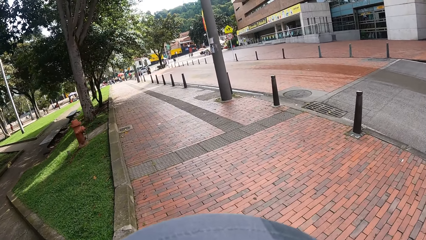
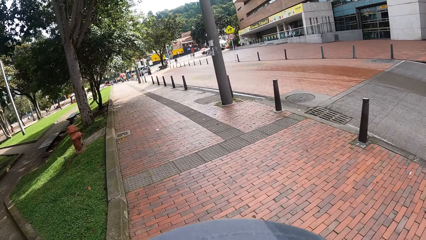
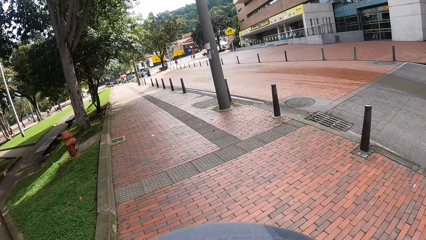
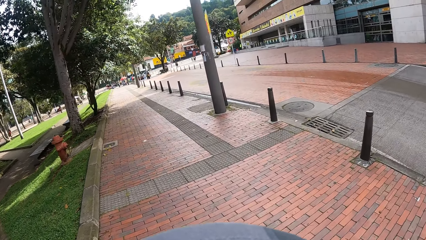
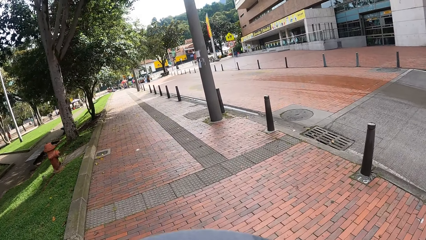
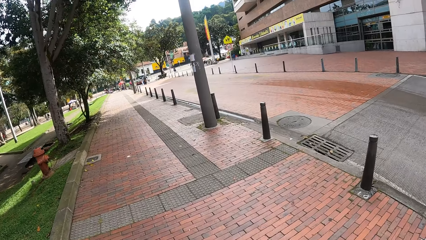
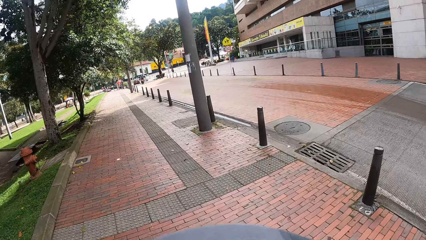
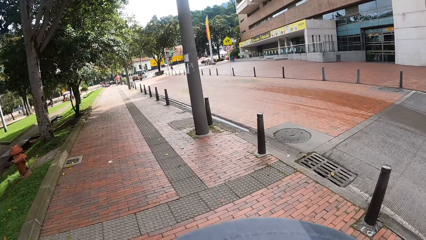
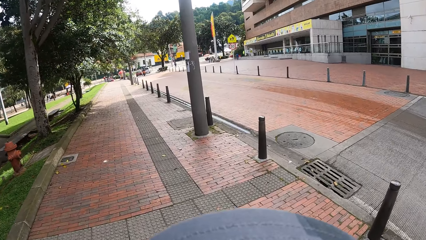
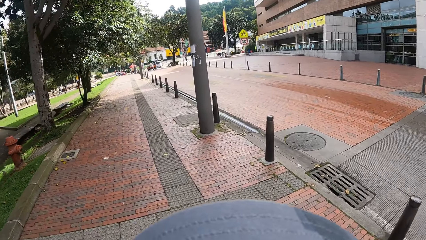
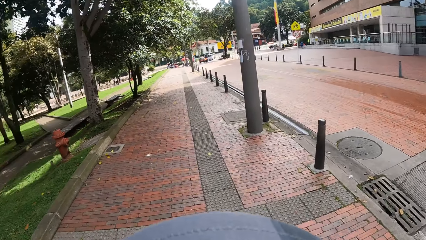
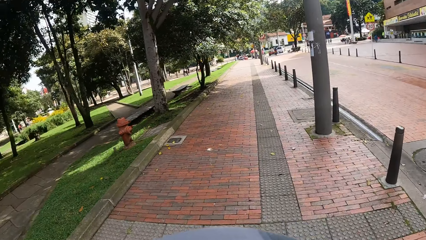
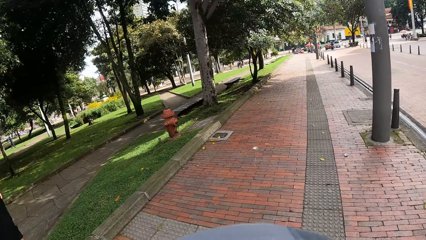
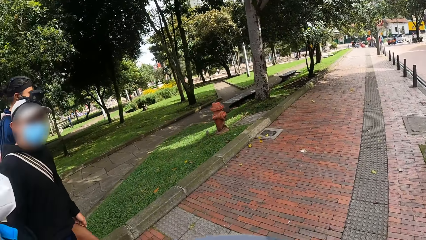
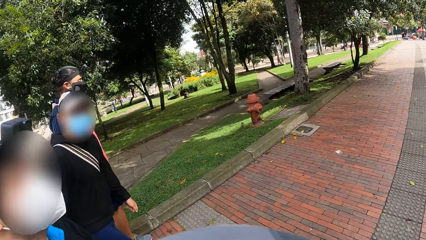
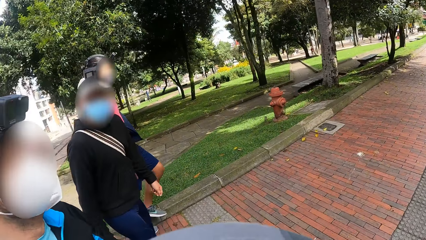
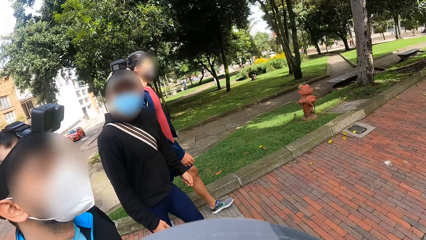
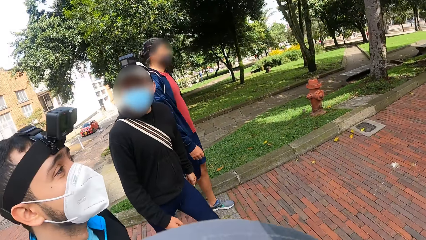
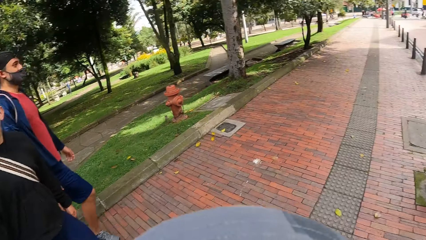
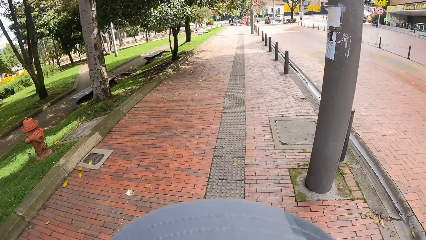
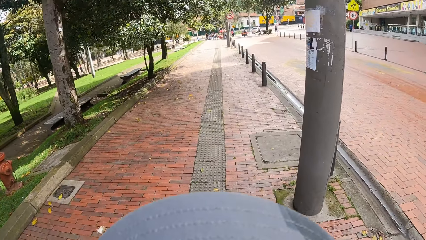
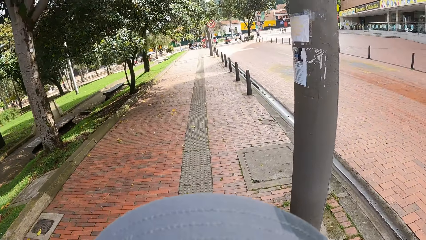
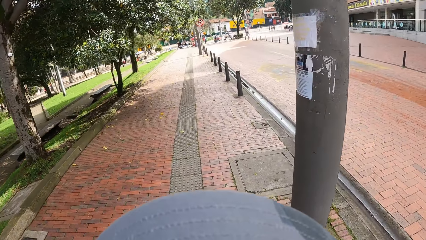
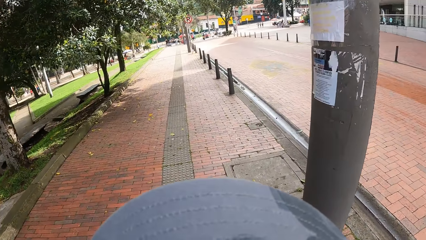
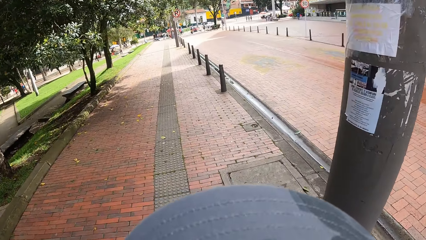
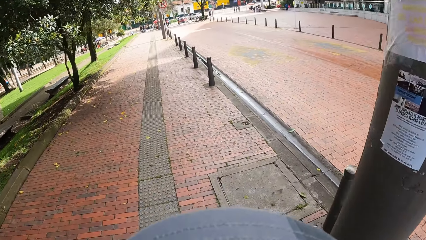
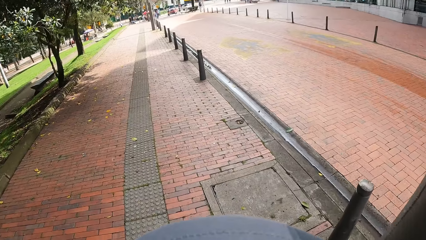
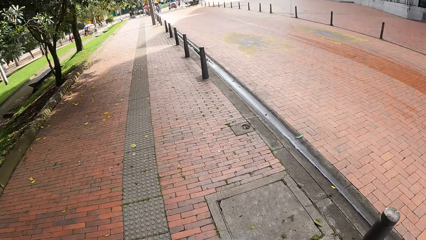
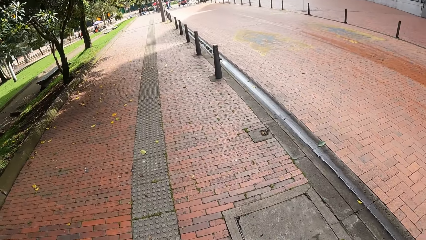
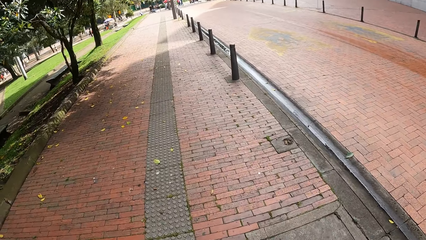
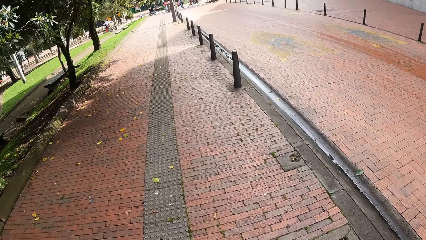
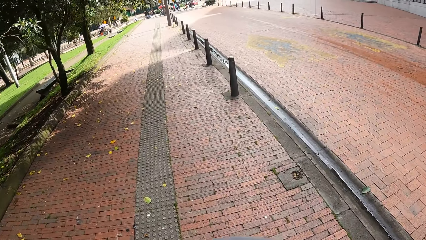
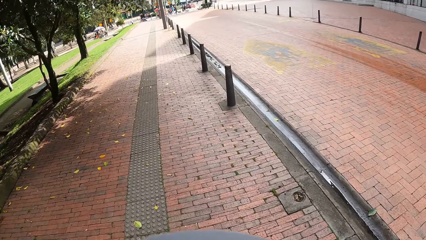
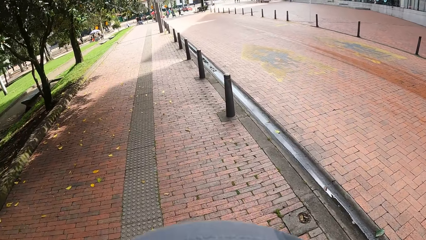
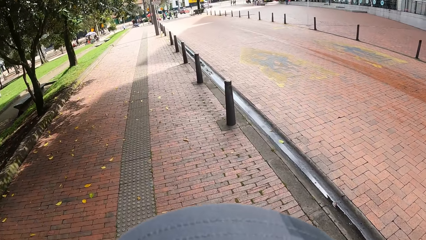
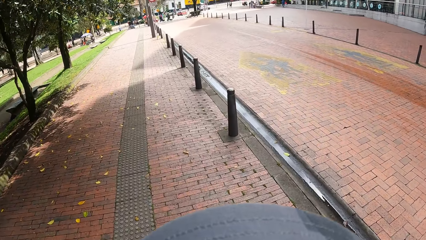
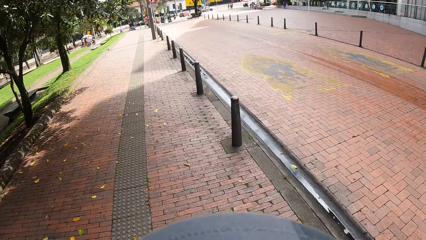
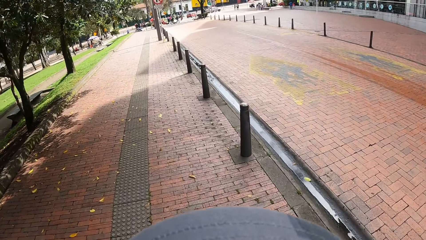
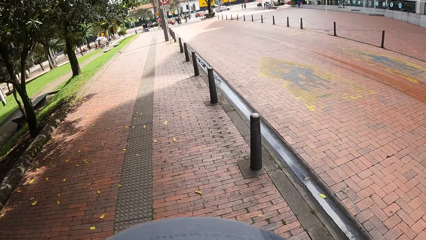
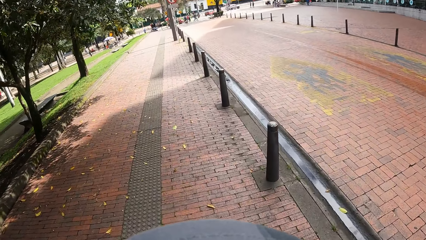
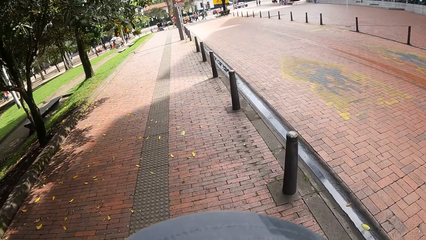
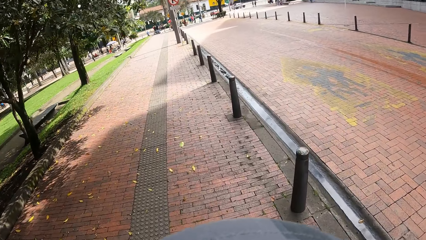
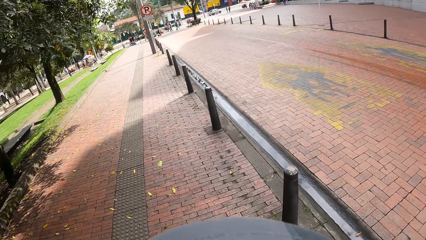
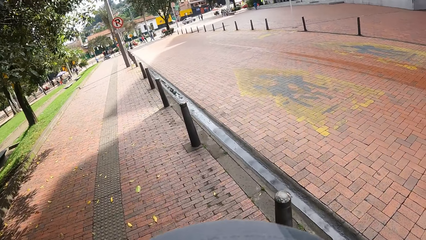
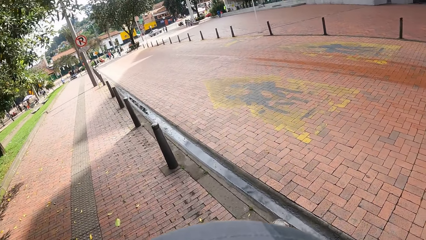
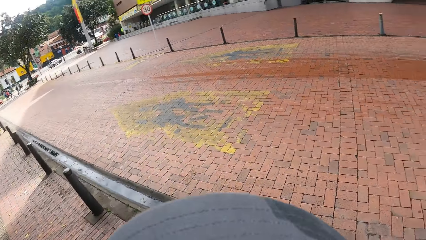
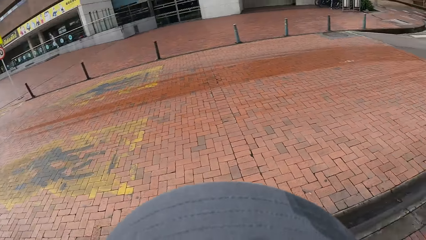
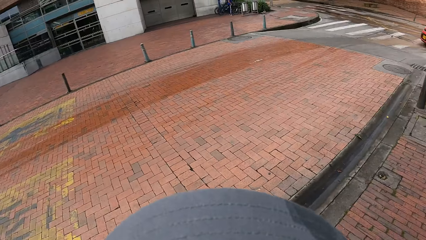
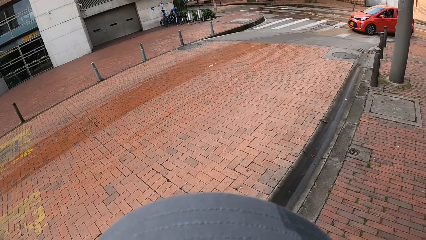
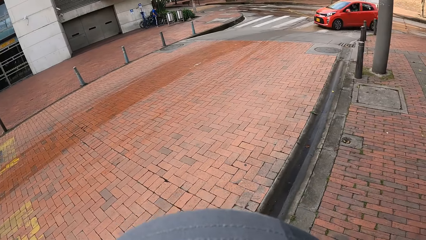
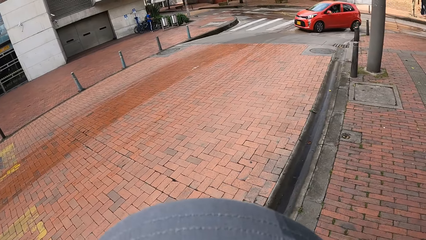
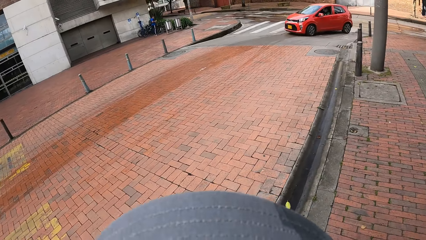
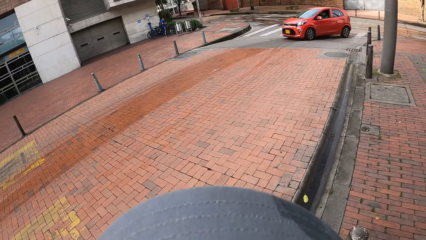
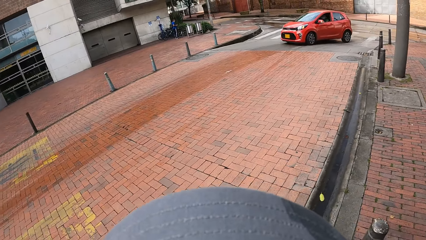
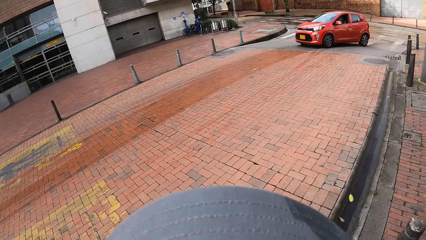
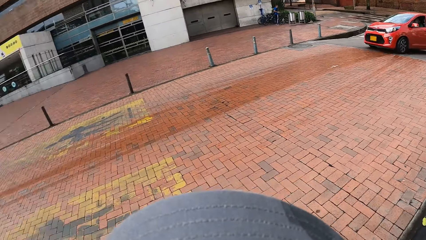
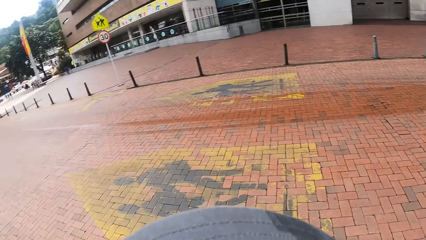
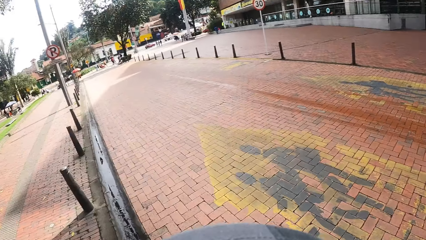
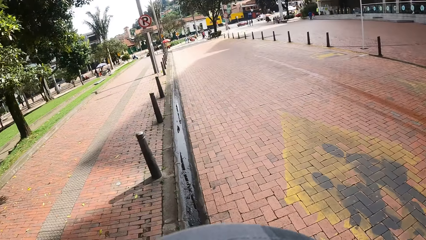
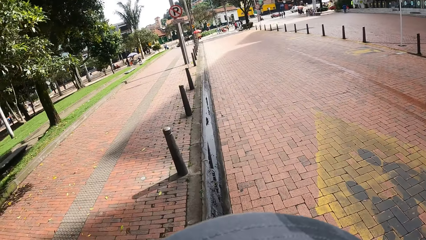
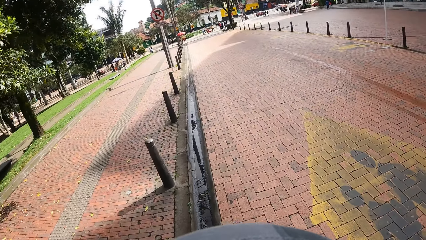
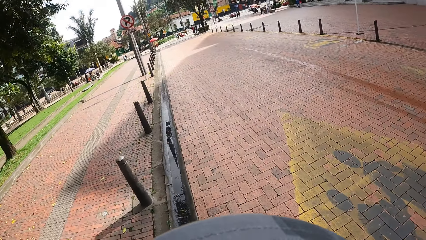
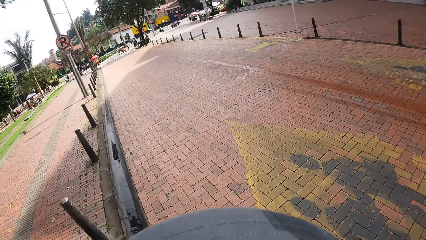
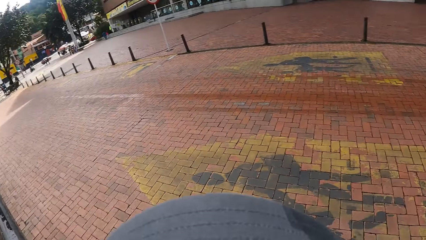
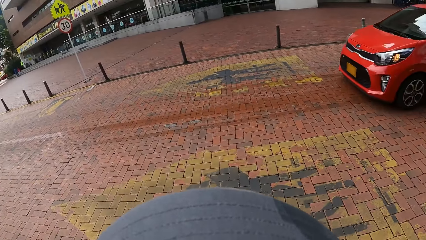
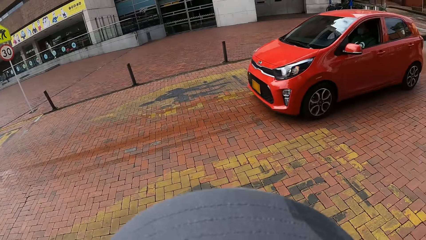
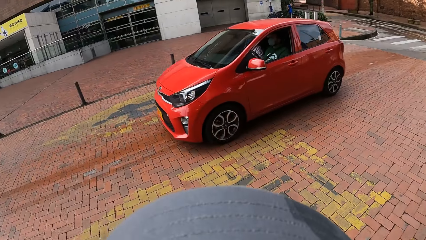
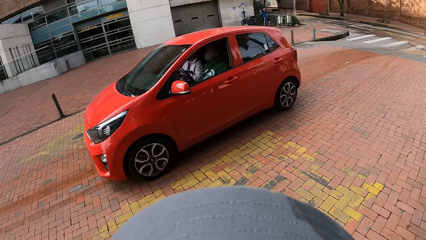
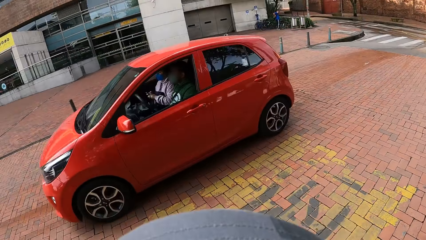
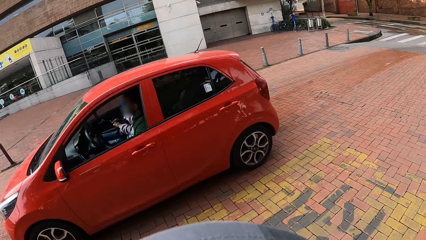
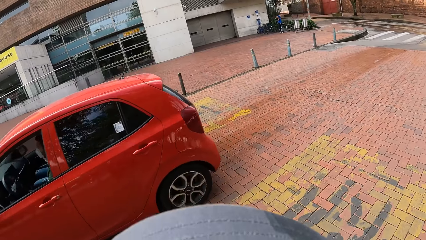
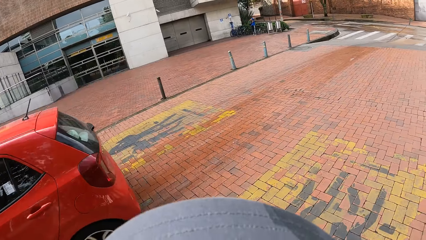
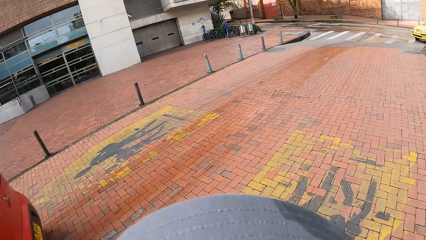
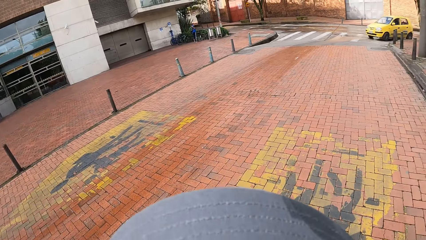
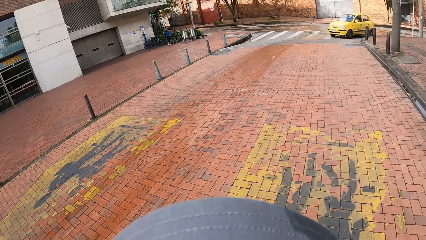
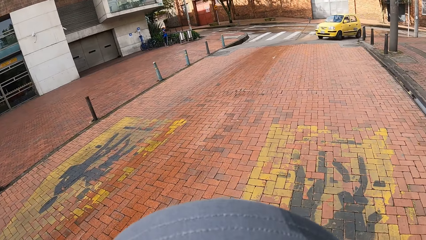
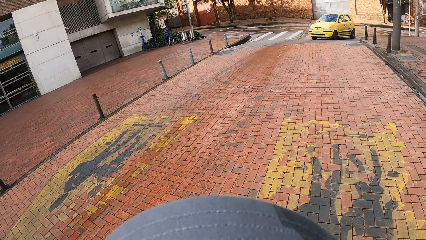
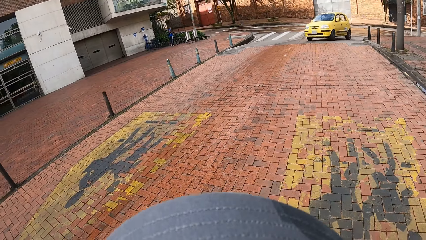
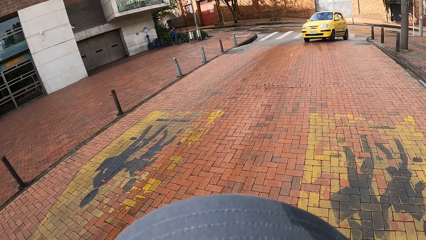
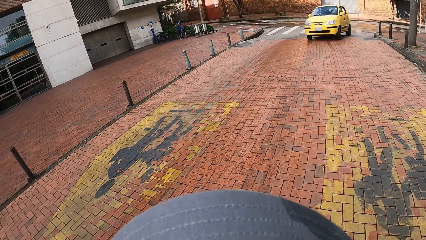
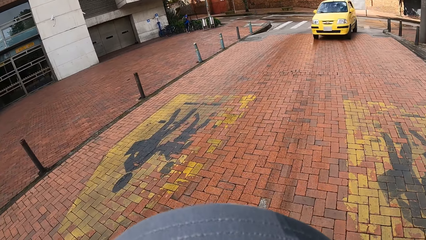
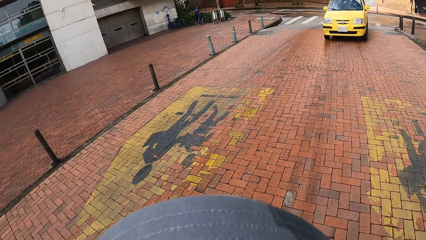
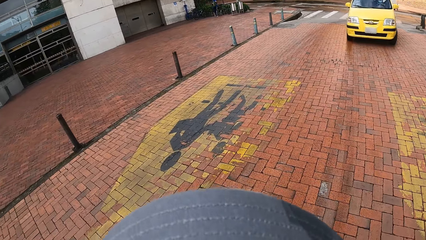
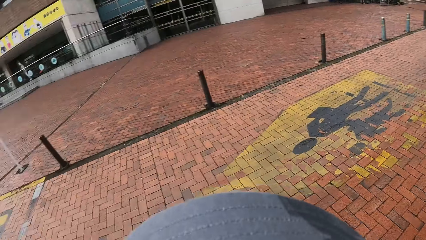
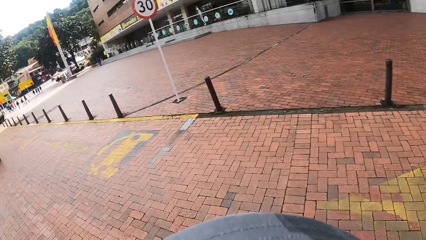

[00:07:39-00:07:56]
The camera wearer looks at the colleagues. They look at the sidewalk. They look at the road. They cross the road.
